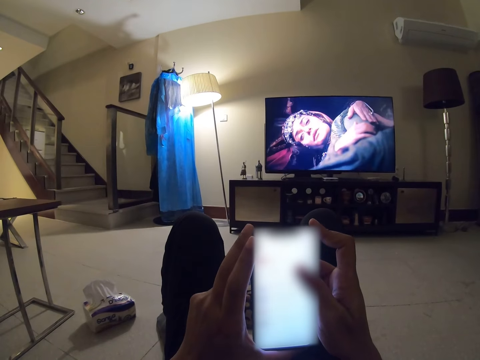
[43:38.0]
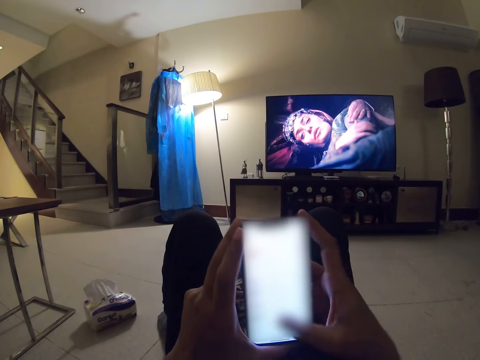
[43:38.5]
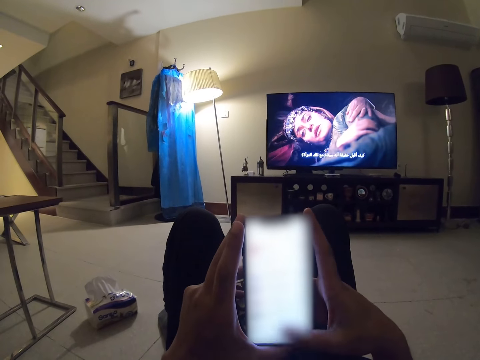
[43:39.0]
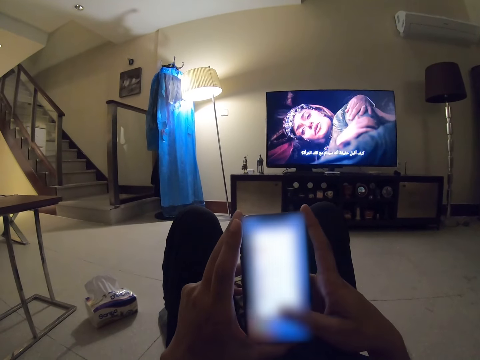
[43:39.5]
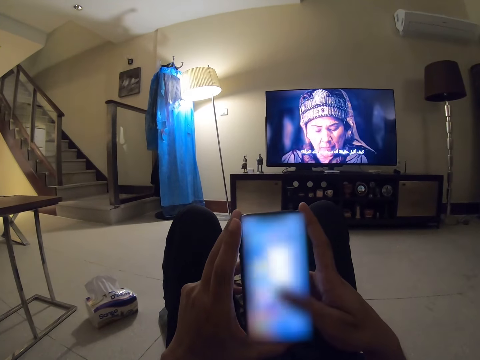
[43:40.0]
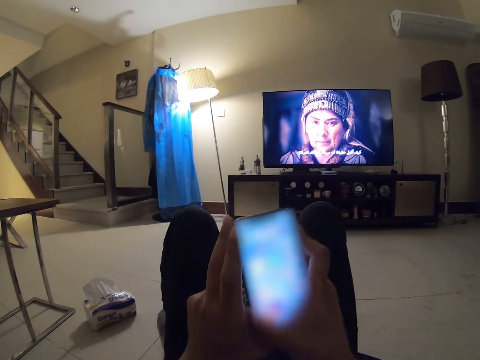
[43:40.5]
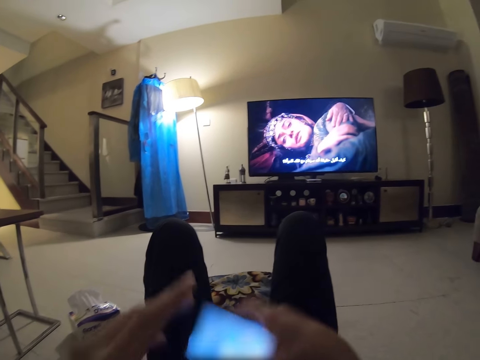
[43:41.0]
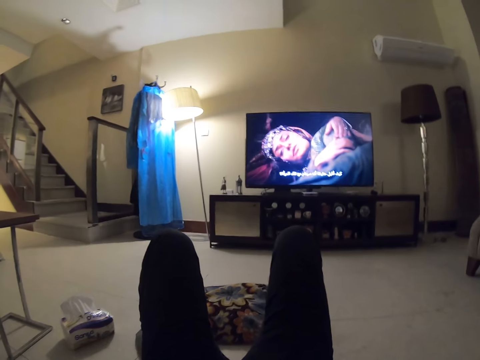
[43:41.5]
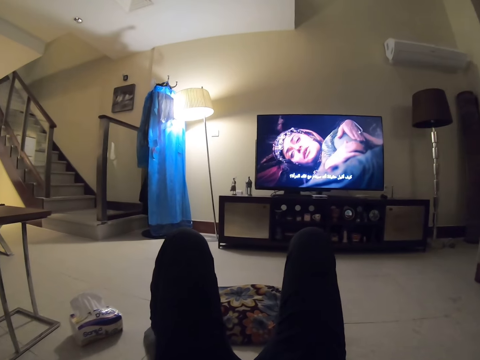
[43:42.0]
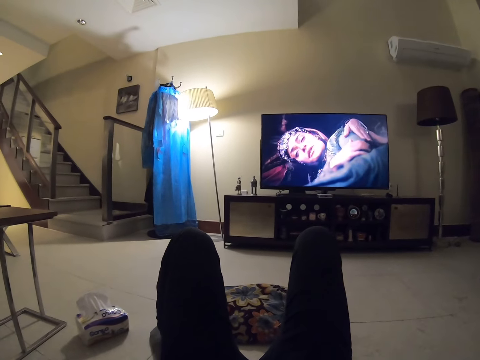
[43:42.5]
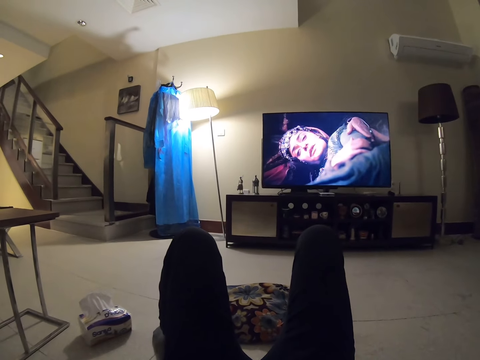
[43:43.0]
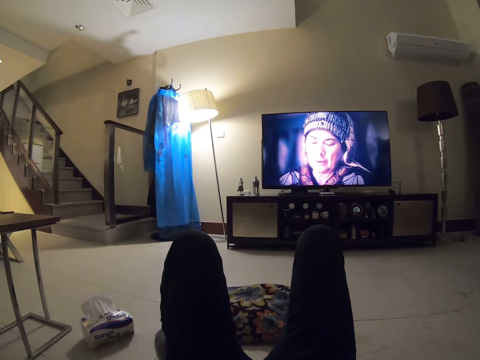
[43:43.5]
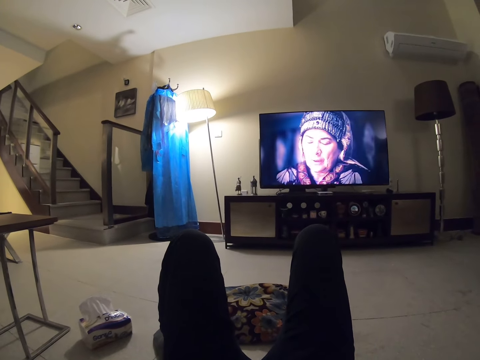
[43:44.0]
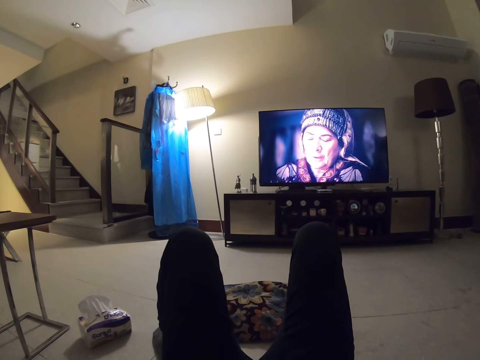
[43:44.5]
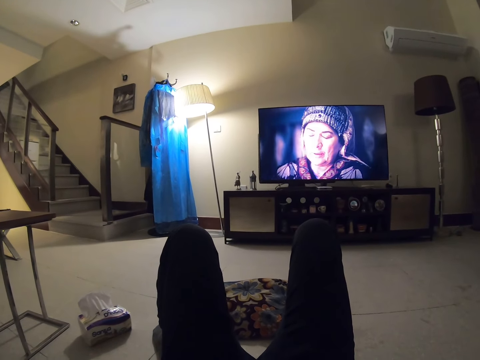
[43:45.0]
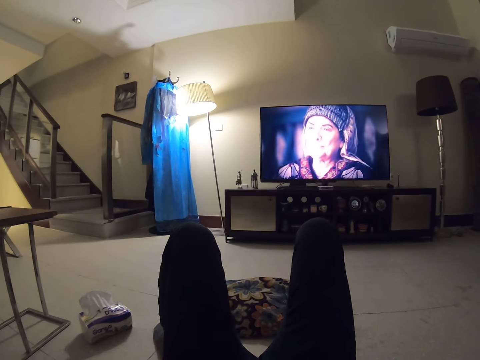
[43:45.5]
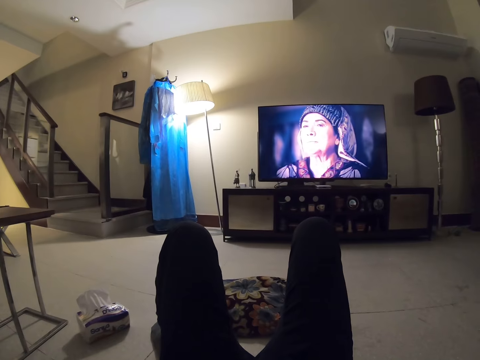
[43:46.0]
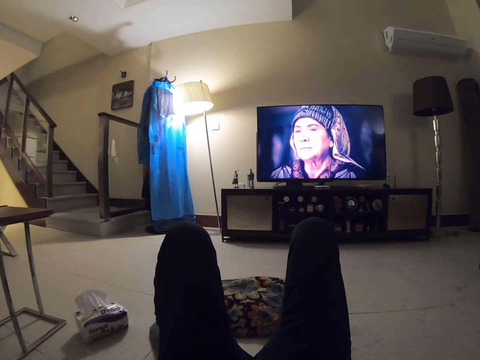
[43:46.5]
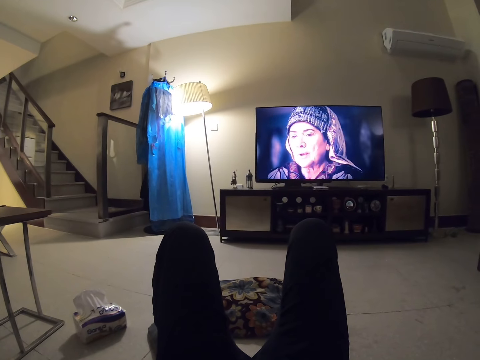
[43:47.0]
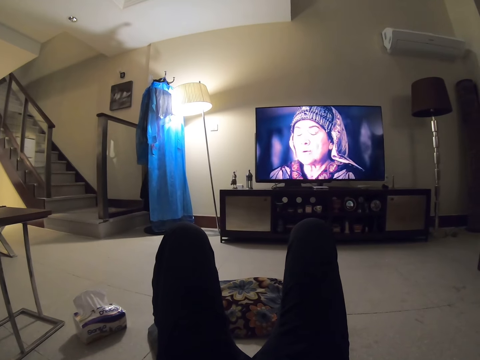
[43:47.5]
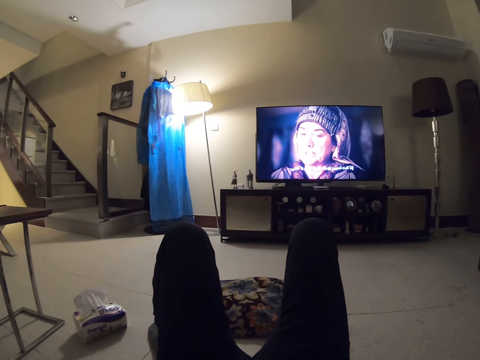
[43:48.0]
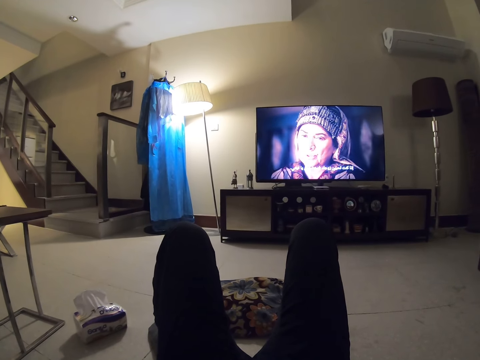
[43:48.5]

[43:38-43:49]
The camera wearer puts down a phone. They watch television.

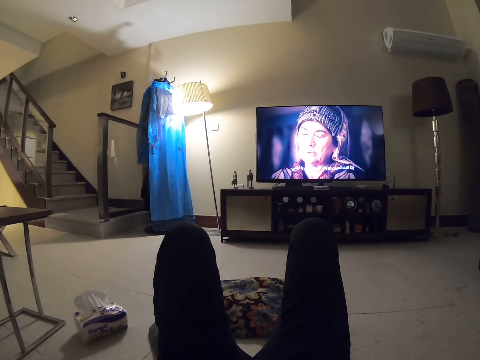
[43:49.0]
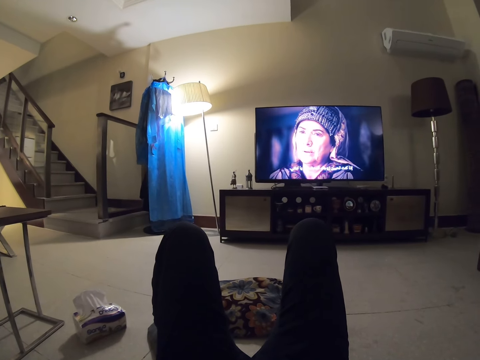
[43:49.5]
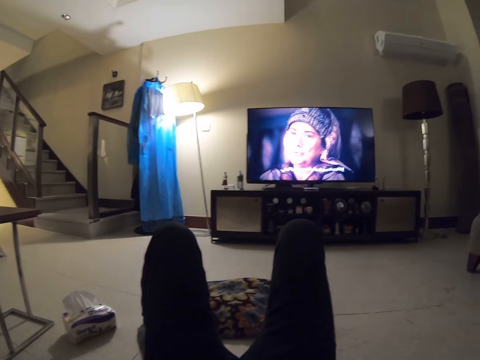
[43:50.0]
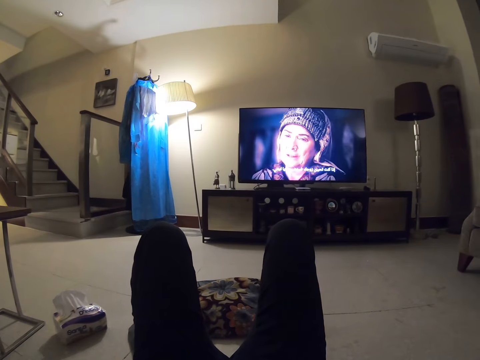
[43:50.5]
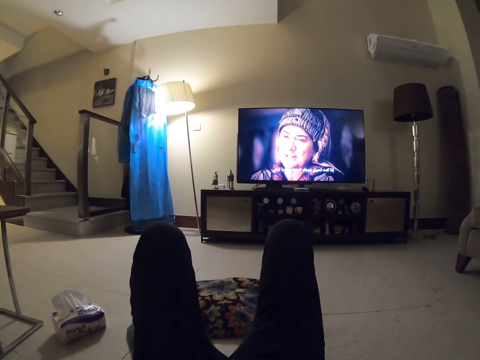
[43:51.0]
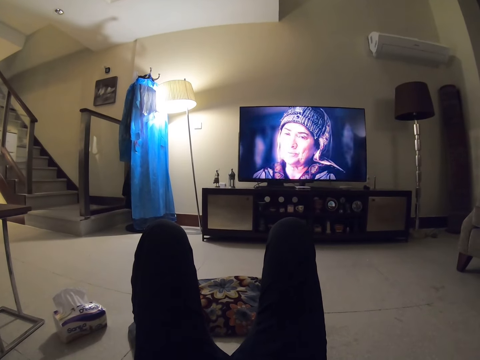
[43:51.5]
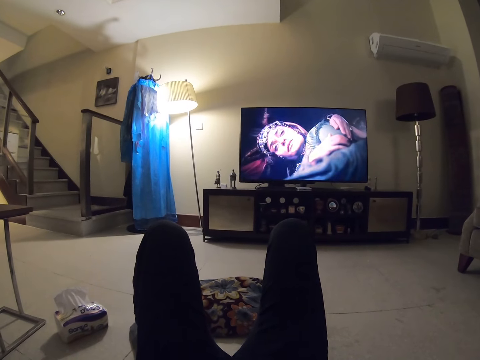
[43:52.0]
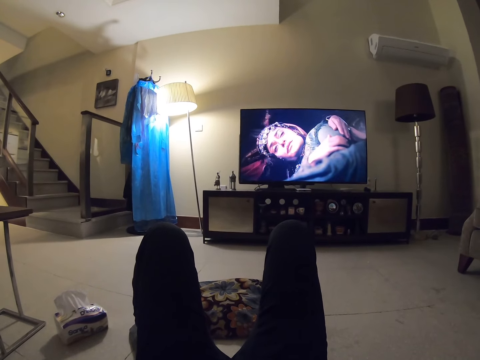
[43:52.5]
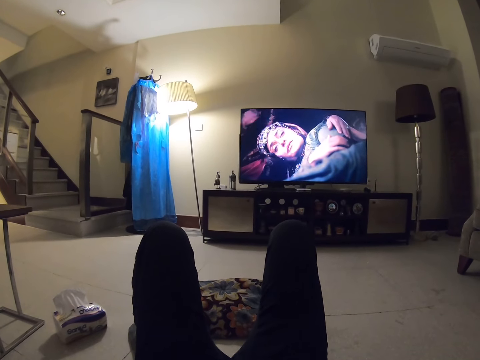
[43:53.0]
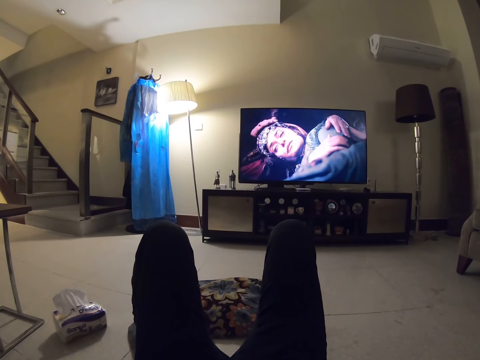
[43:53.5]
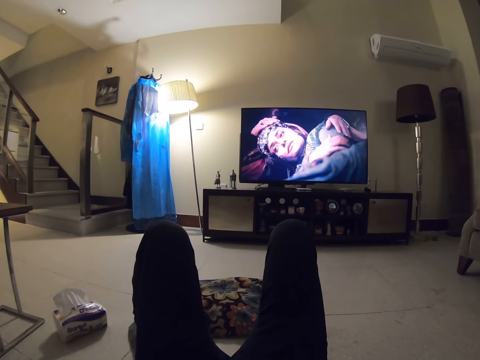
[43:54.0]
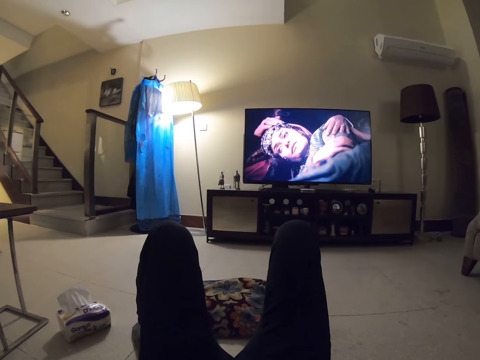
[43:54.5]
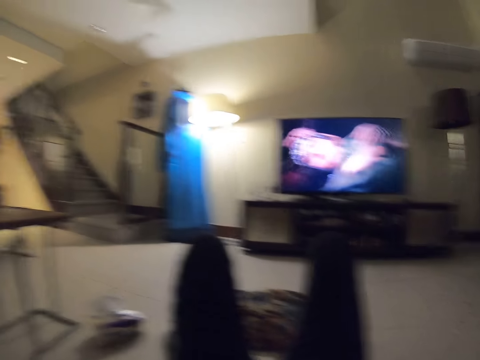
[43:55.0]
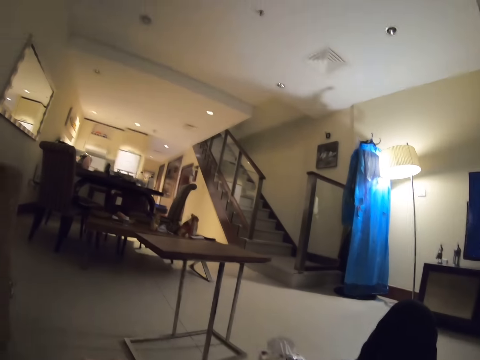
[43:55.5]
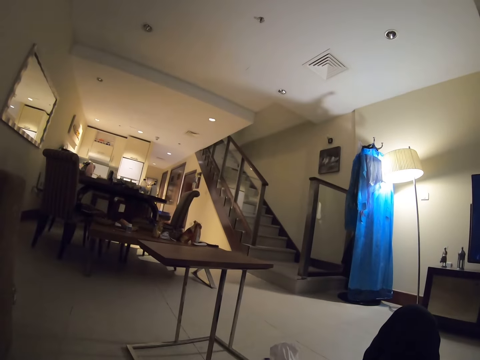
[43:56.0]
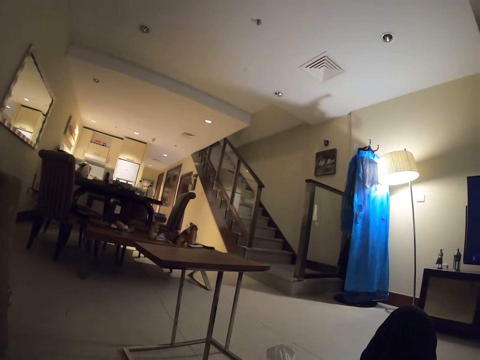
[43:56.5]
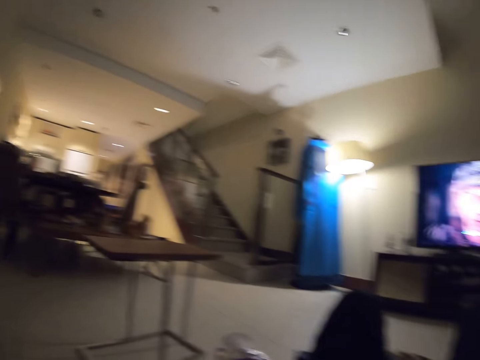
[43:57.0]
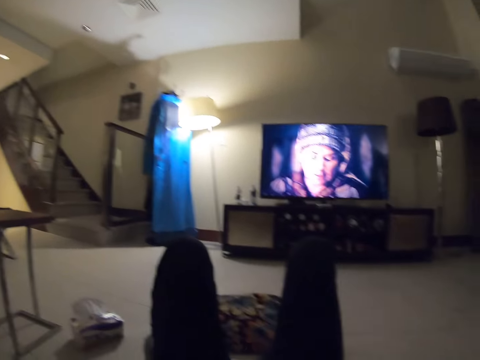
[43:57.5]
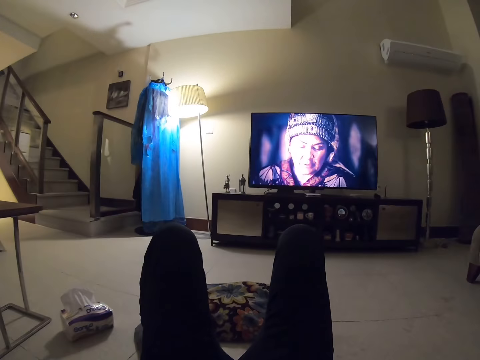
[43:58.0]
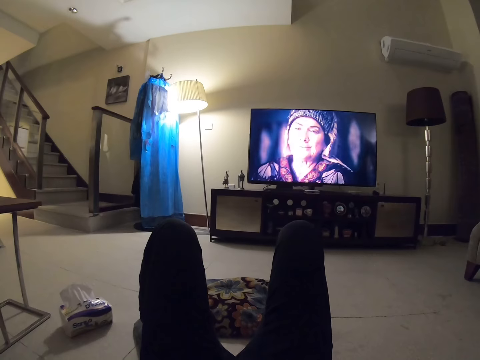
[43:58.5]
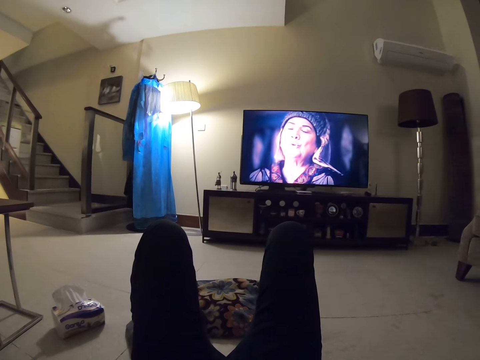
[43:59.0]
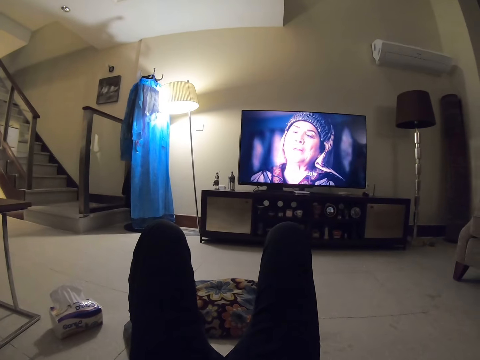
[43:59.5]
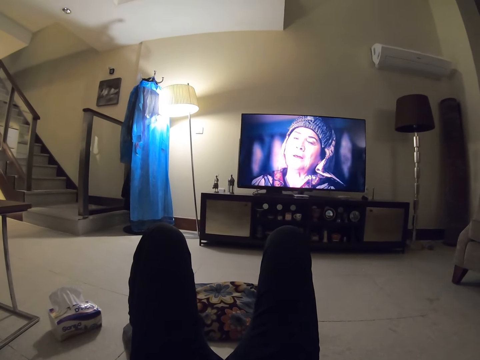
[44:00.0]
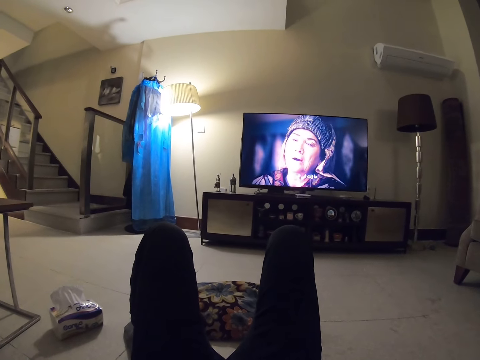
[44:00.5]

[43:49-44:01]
The camera wearer turns their head around a room.

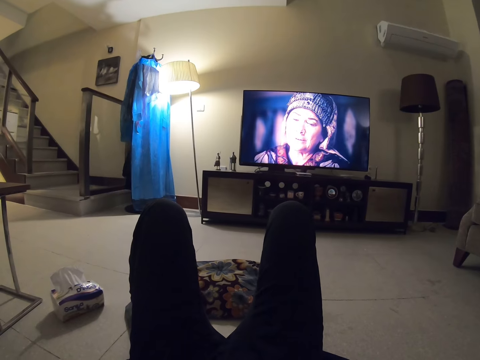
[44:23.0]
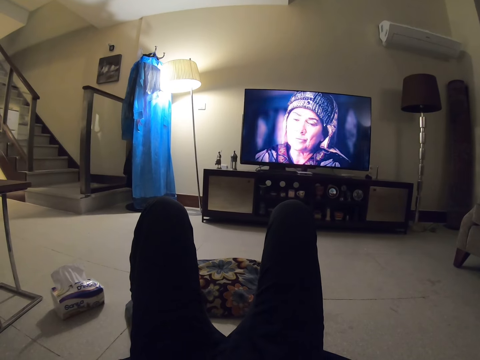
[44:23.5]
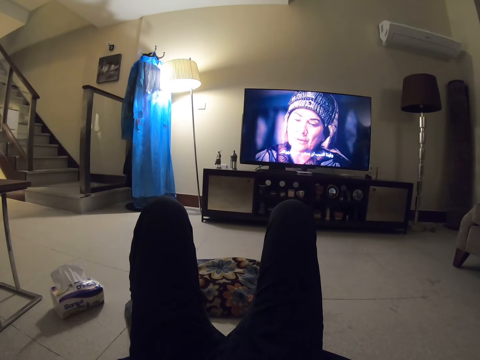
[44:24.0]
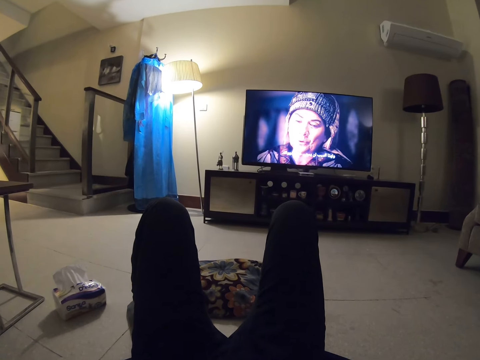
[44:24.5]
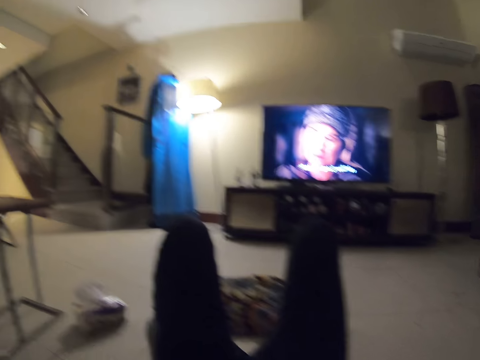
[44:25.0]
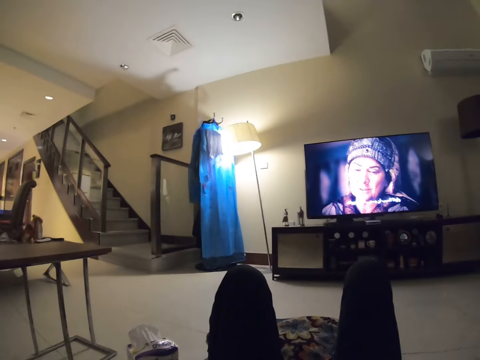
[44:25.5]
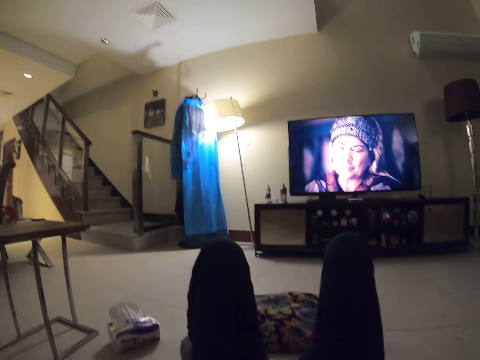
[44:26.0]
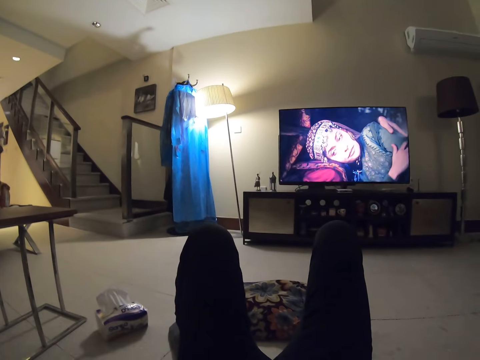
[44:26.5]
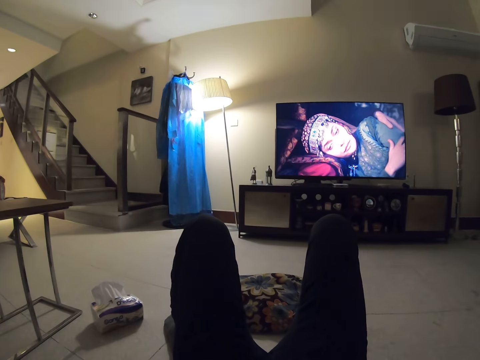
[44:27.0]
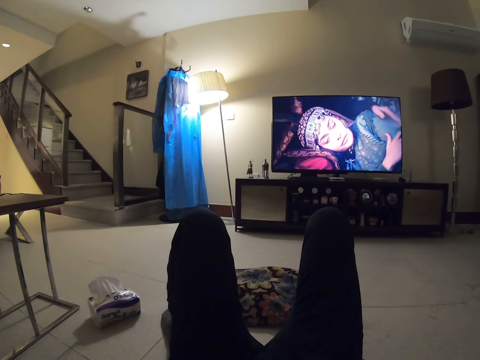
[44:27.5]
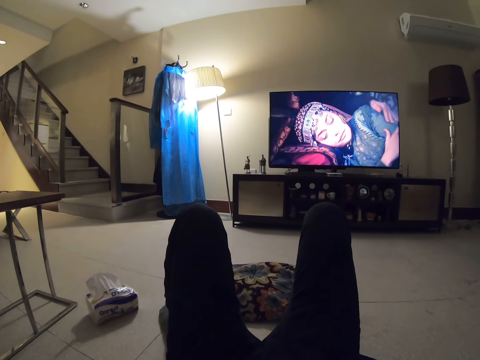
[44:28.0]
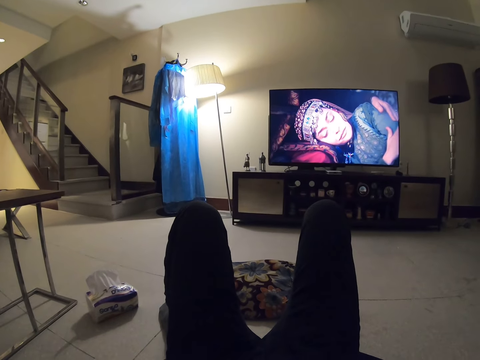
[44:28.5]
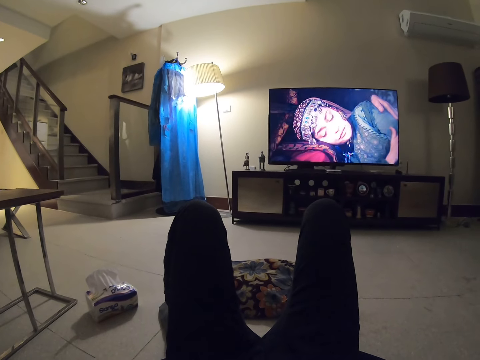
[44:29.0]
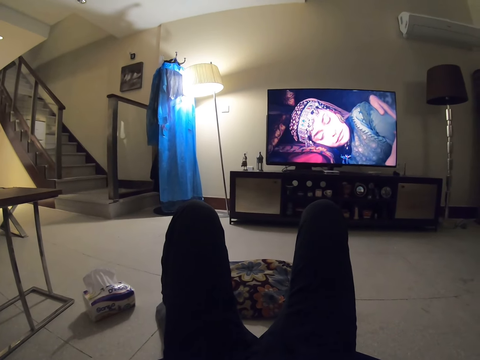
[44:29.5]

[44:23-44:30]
The camera wearer turns their head around a room.
